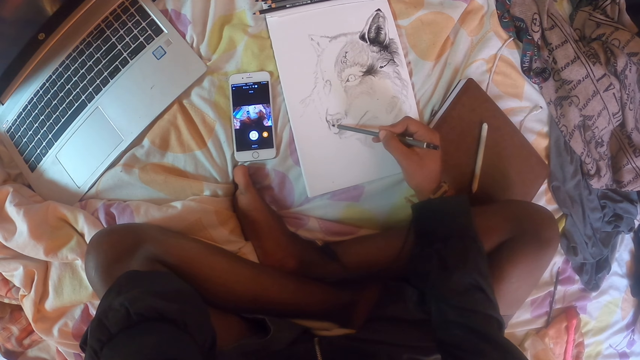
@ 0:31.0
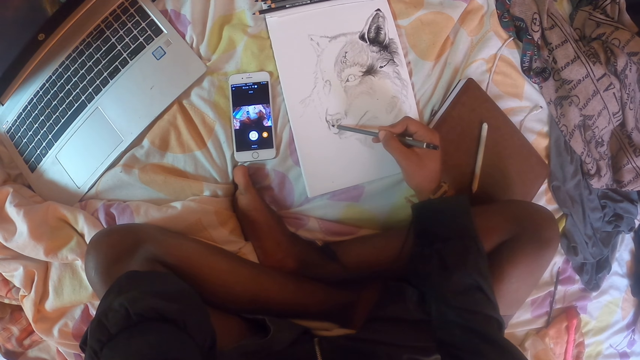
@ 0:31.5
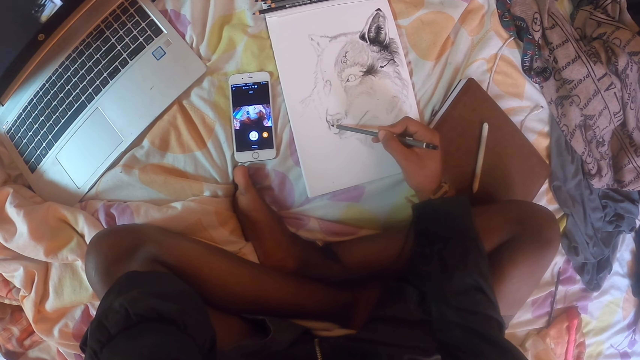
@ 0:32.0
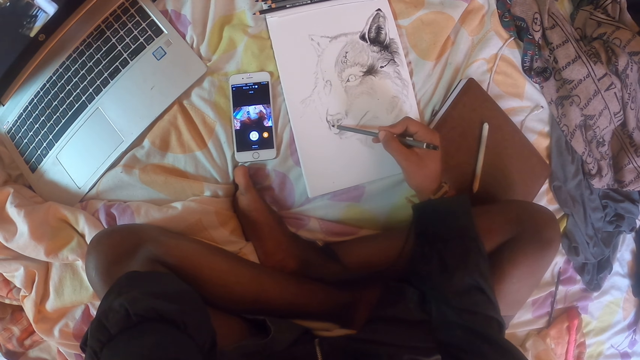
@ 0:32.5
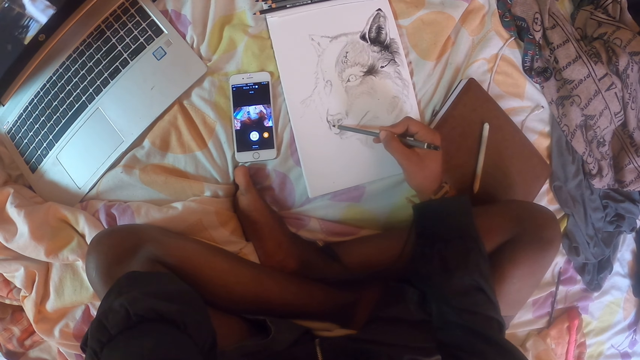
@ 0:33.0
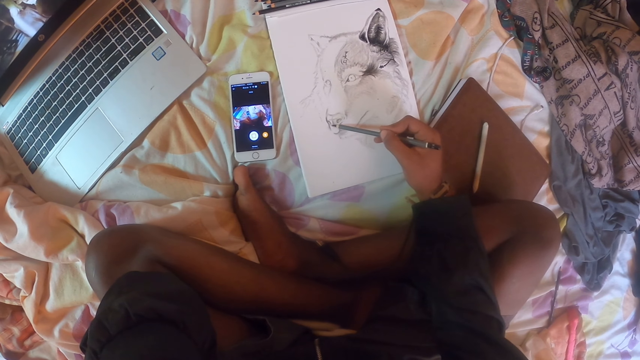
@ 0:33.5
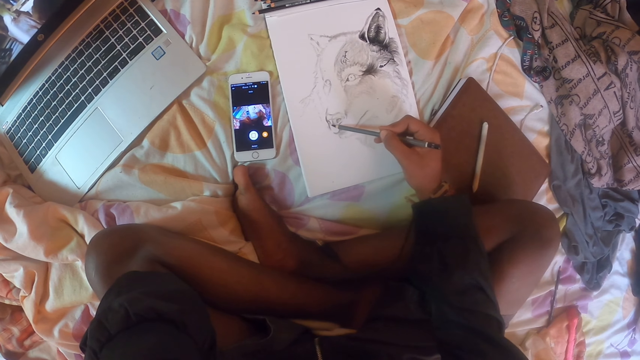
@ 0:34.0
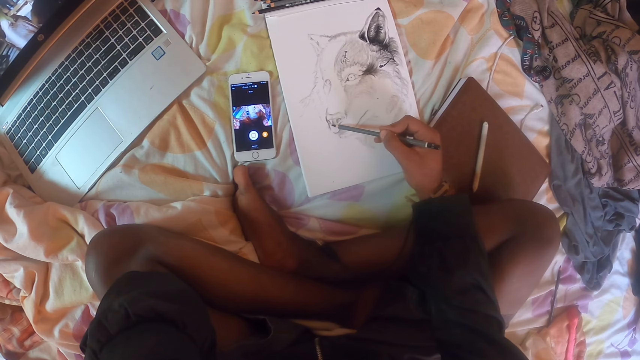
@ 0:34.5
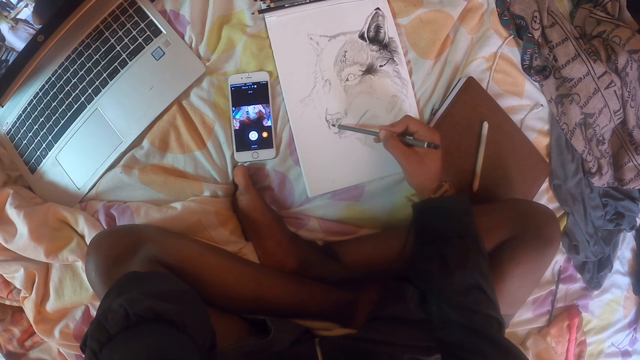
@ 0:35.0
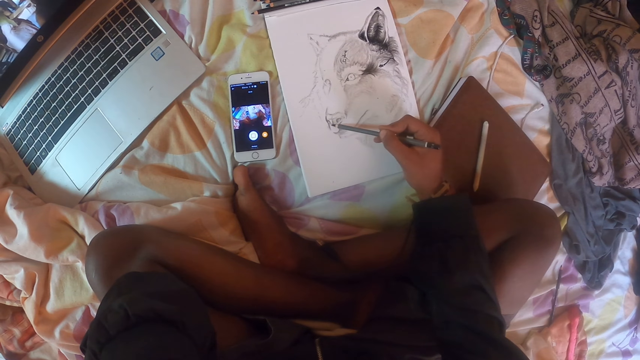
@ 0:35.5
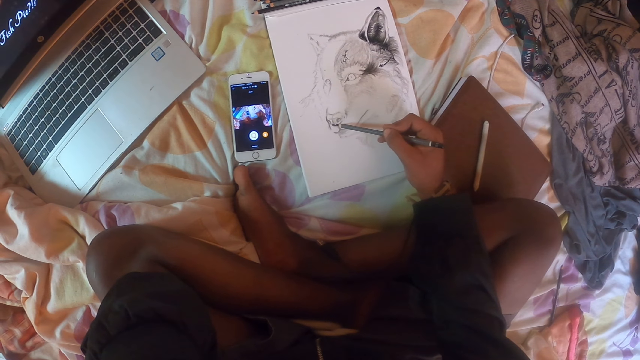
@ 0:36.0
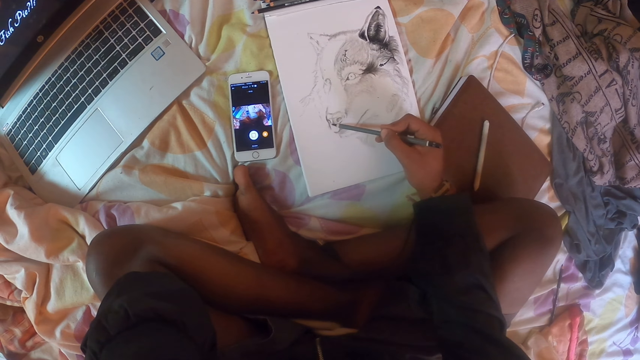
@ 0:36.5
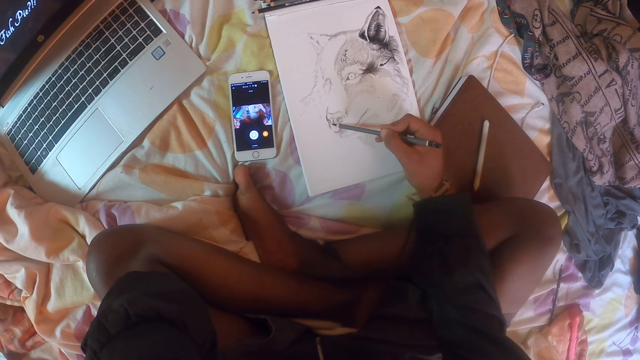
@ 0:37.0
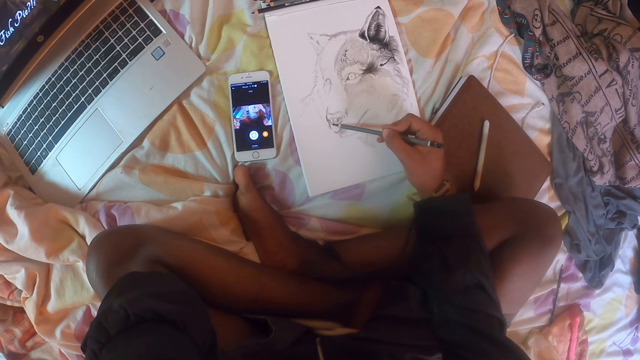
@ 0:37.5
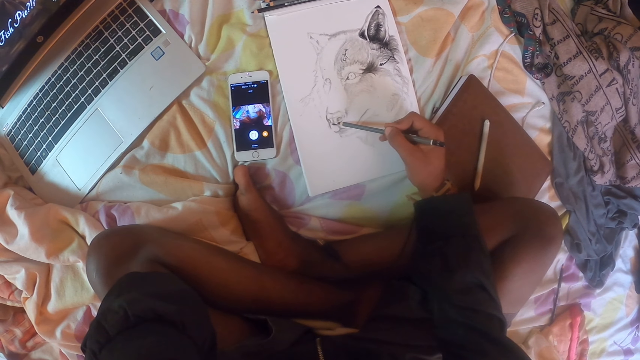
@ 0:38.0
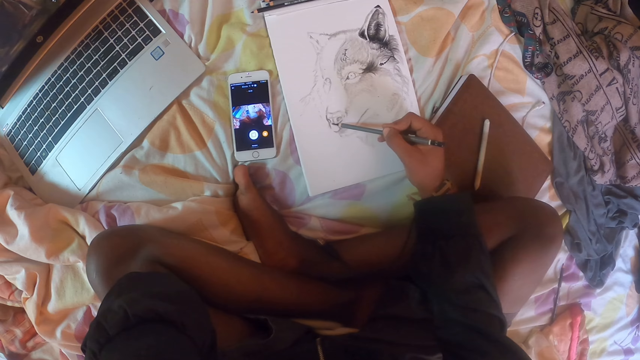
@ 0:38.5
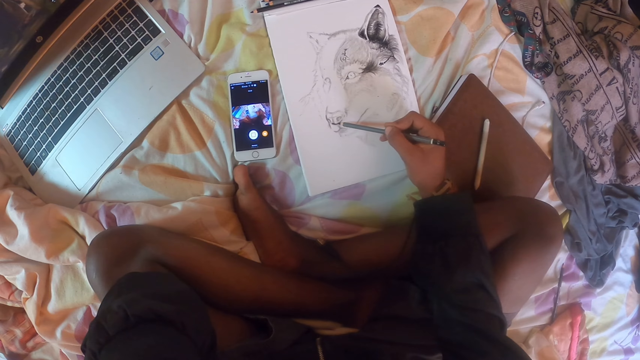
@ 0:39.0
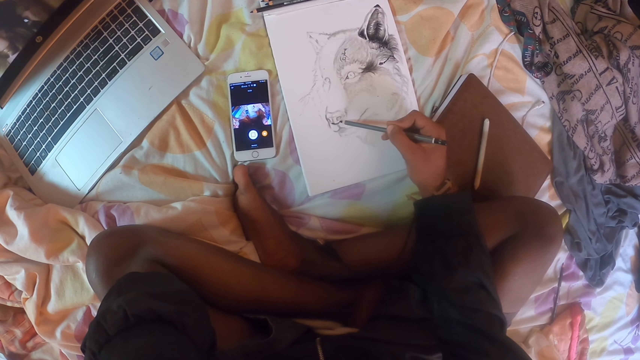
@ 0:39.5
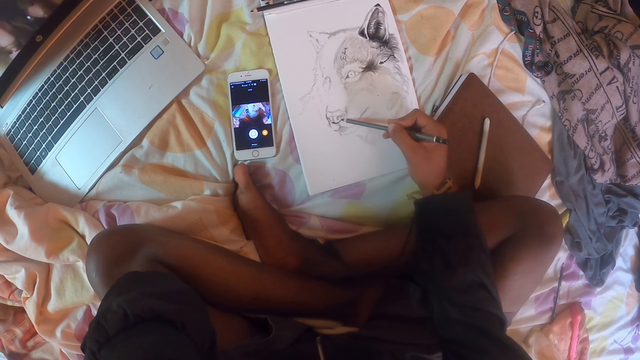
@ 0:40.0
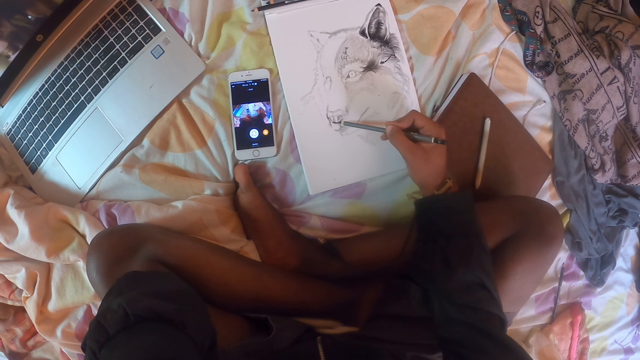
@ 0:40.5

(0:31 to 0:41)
The camera wearer draws using a drawing pencil.

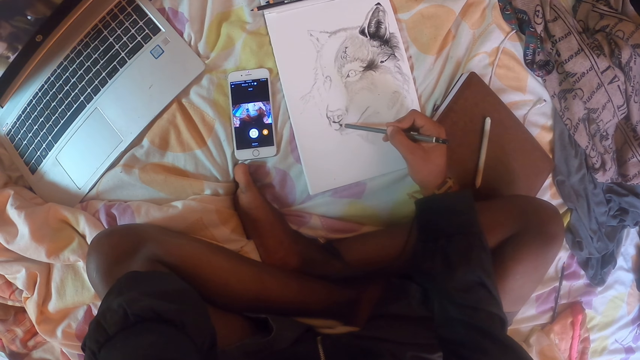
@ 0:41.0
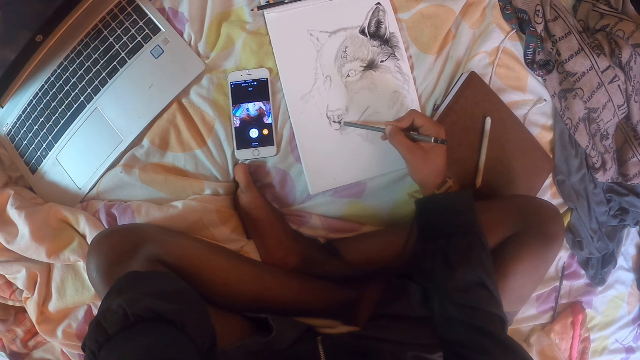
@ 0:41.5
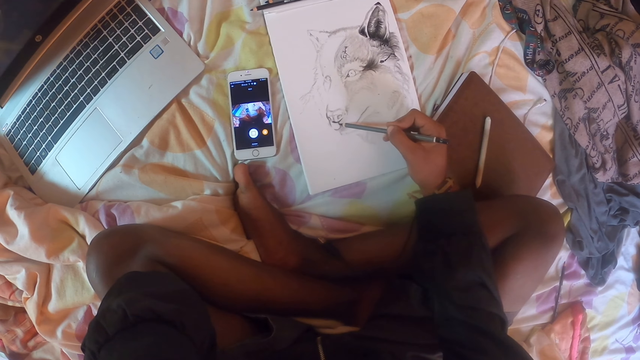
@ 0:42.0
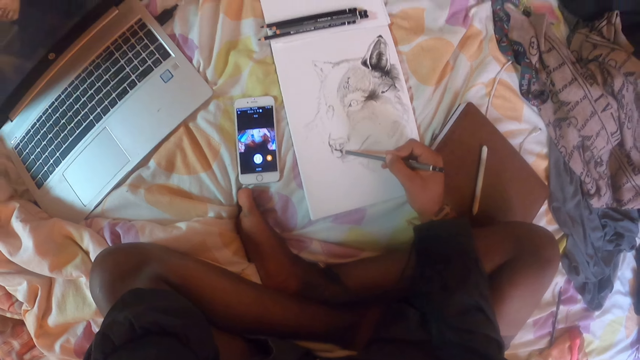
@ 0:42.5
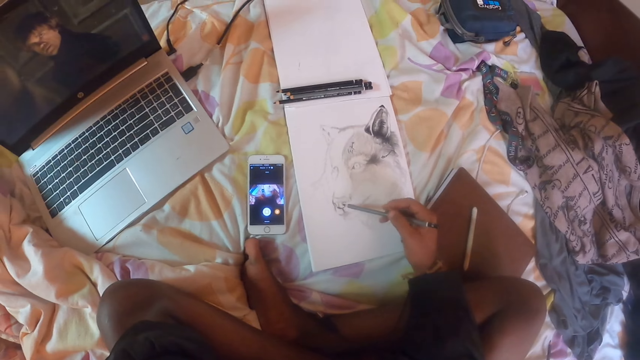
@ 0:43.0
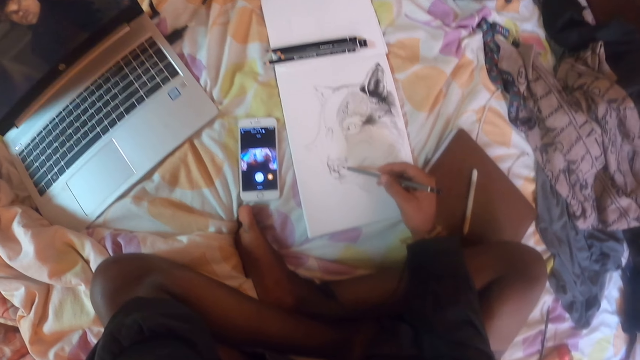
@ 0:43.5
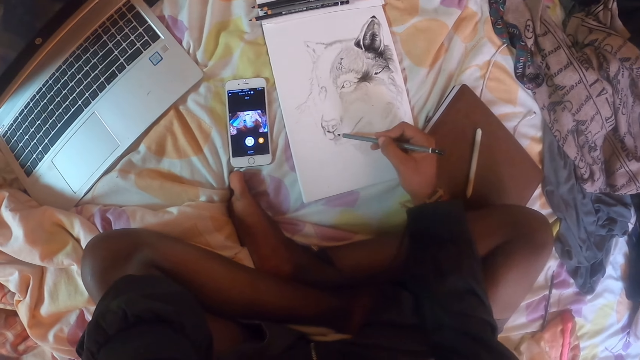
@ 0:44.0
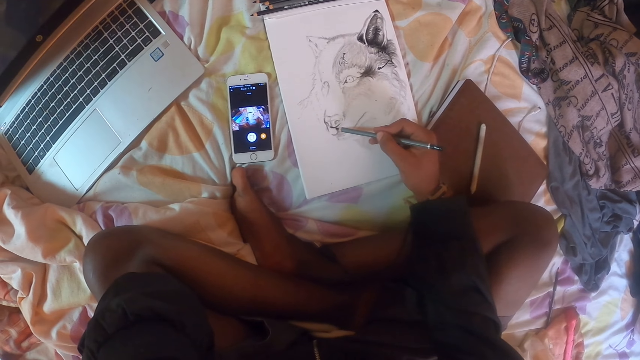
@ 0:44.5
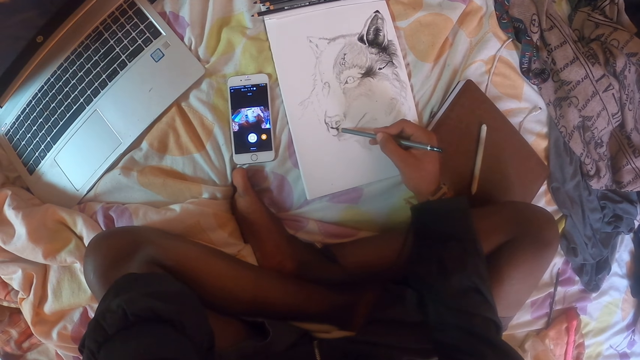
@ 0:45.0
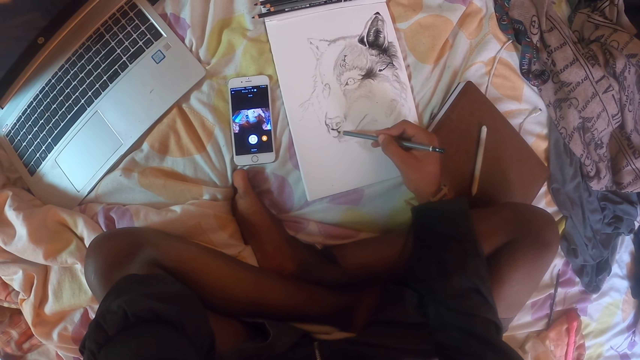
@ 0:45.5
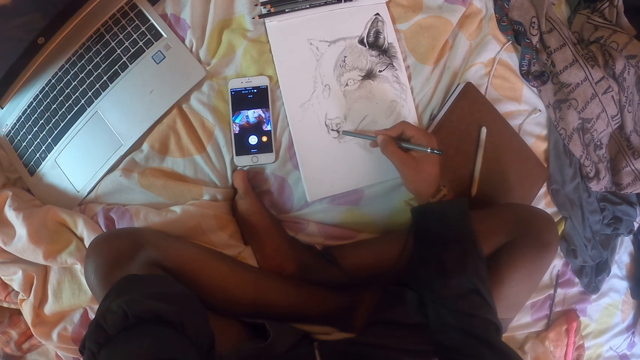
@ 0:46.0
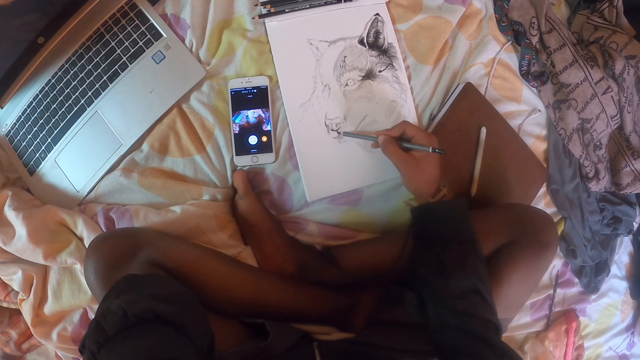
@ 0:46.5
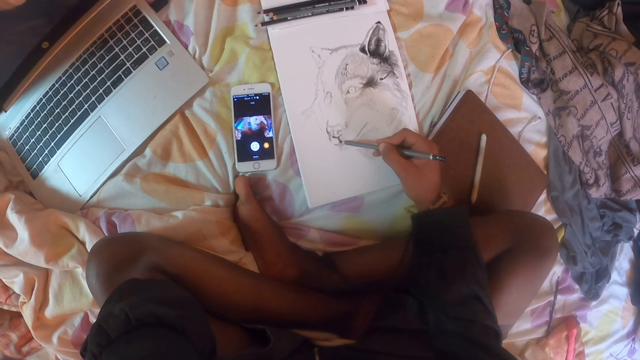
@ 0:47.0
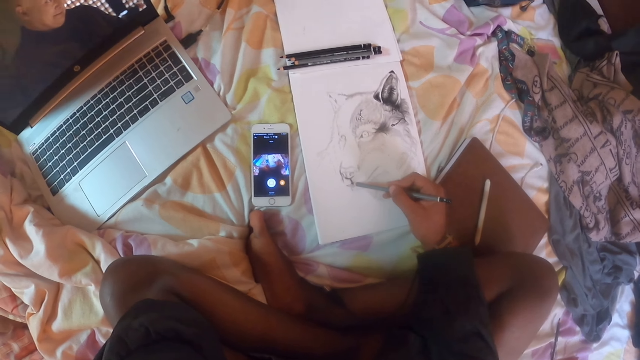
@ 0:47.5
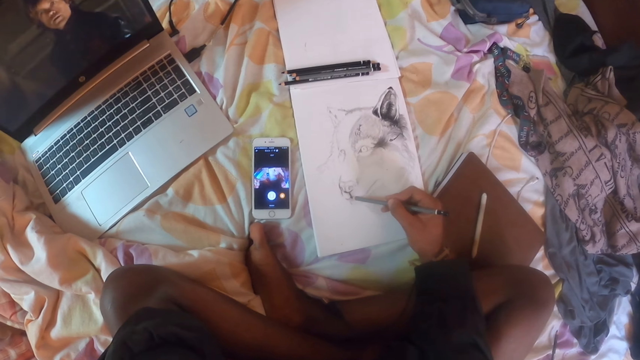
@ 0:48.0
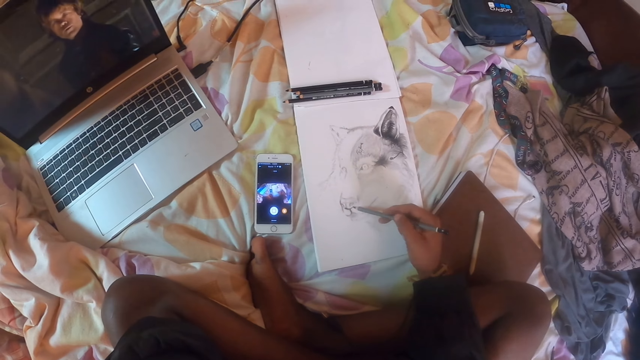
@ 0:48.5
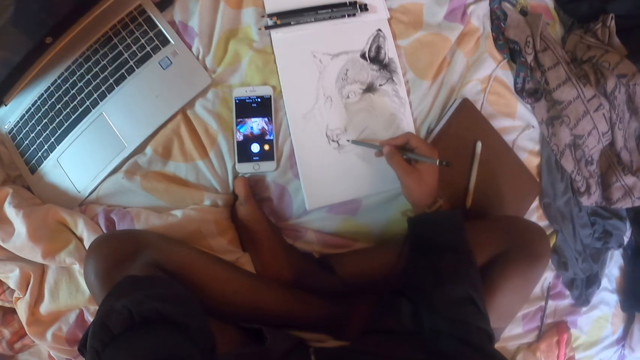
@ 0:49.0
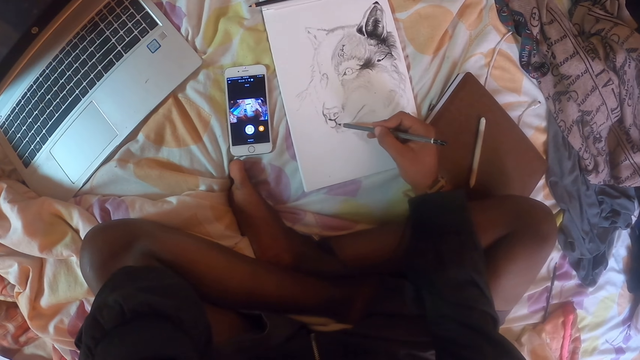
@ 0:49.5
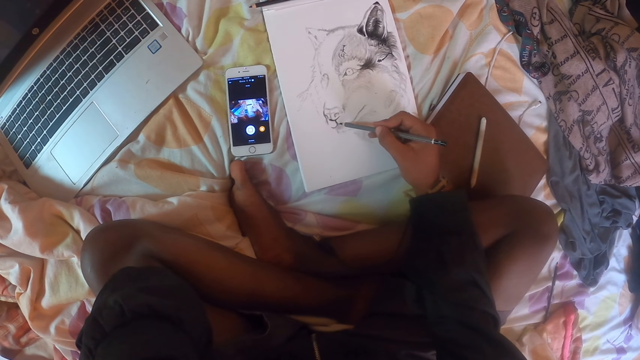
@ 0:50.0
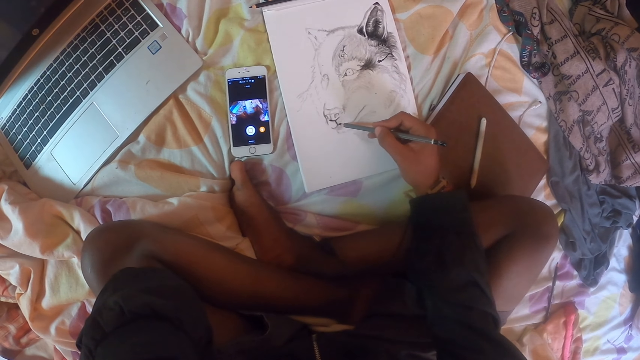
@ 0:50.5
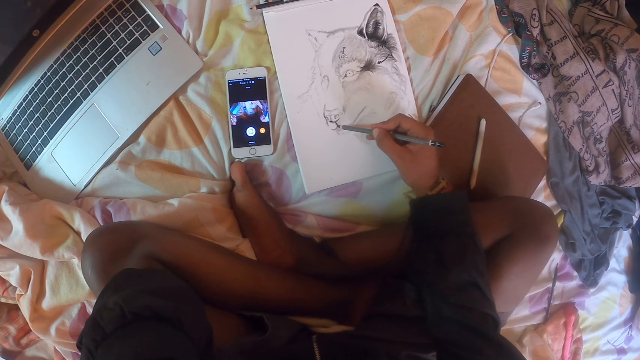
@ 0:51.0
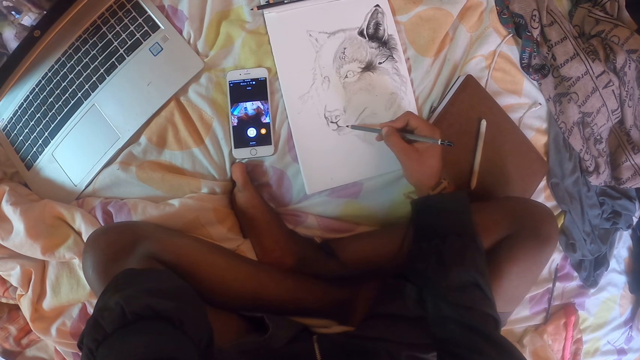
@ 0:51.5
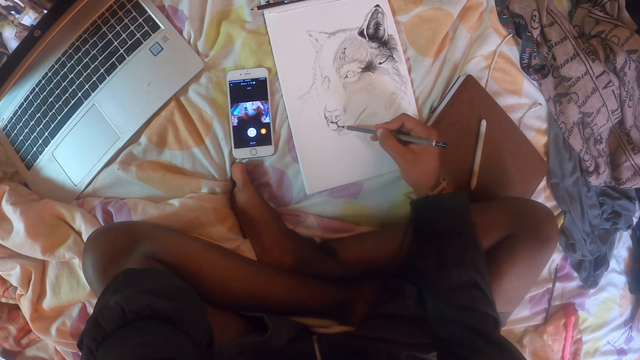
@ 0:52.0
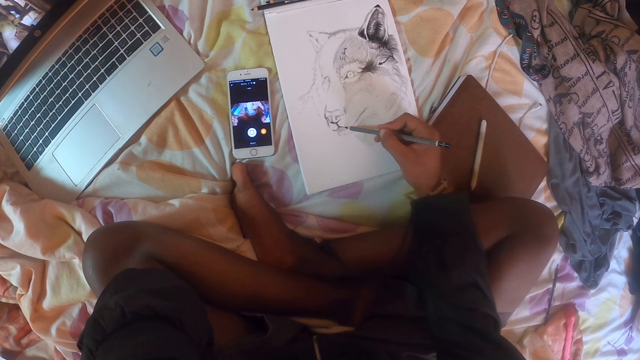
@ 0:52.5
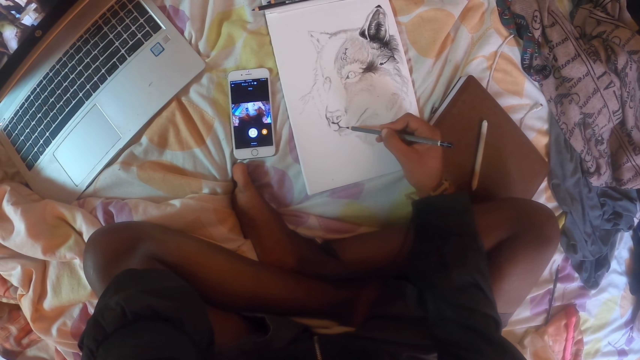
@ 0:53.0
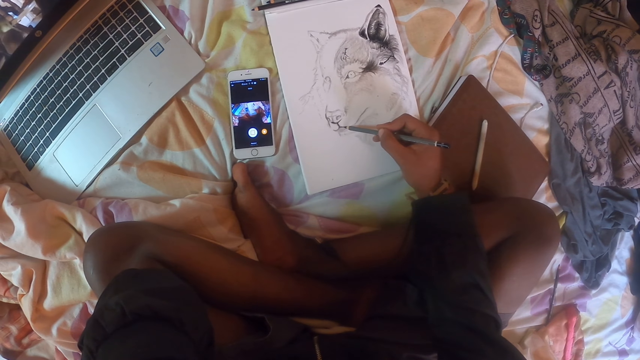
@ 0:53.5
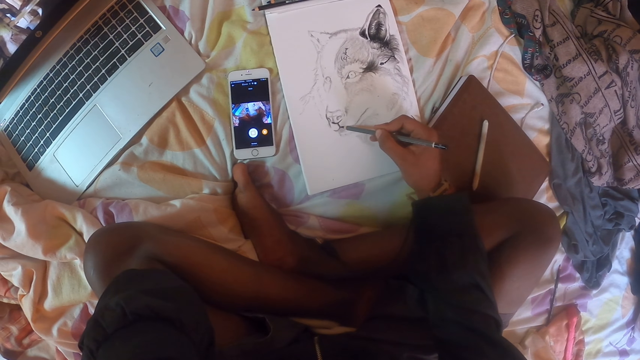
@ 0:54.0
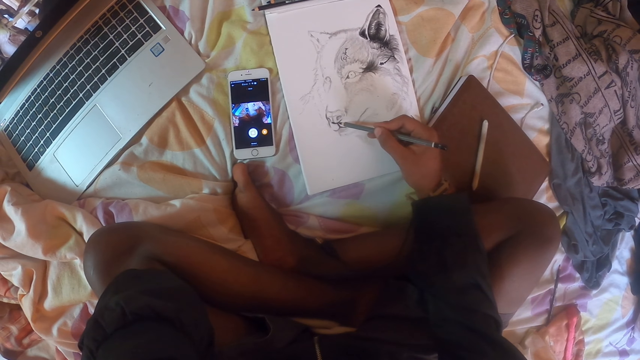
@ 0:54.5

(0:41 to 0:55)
The camera wearer moves the pencil away from the picture. They draw using a drawing pencil. They move the pencil away from the picture. They draw using the drawing pencil.
